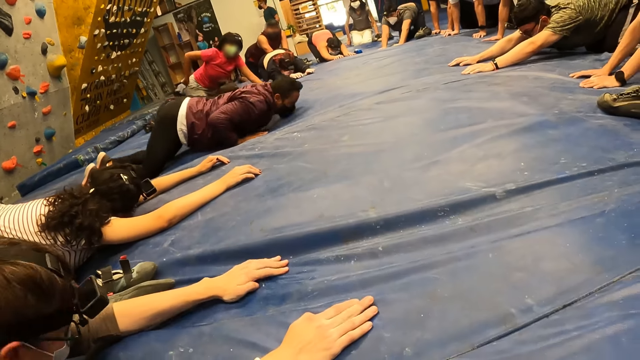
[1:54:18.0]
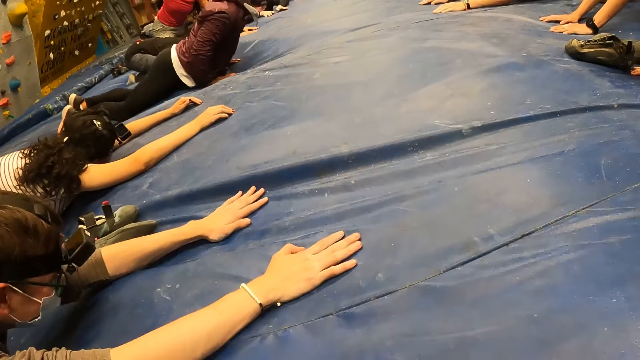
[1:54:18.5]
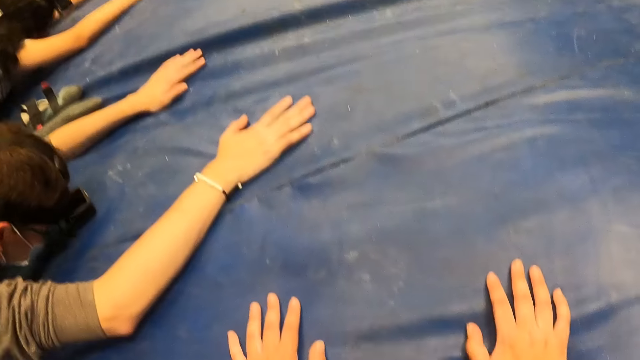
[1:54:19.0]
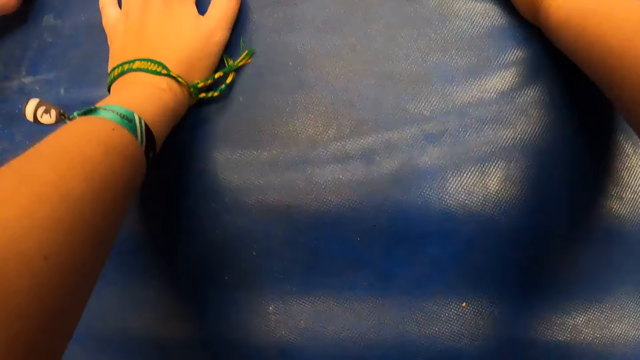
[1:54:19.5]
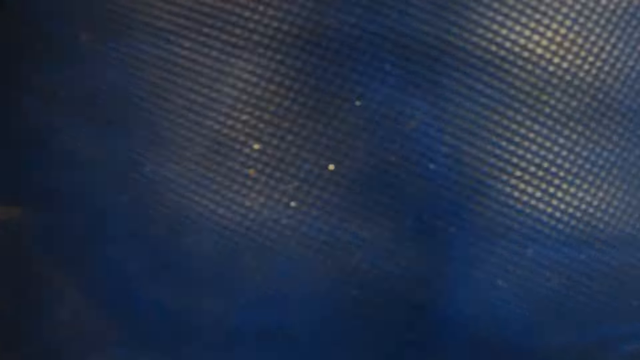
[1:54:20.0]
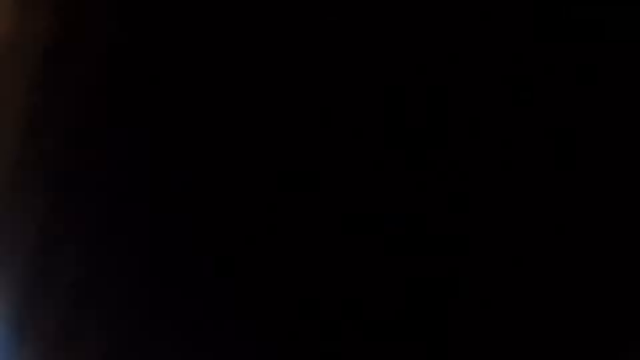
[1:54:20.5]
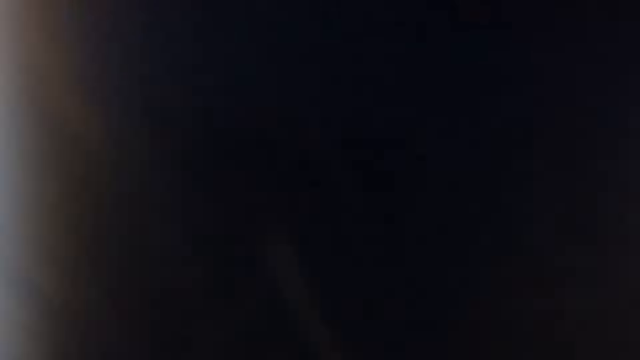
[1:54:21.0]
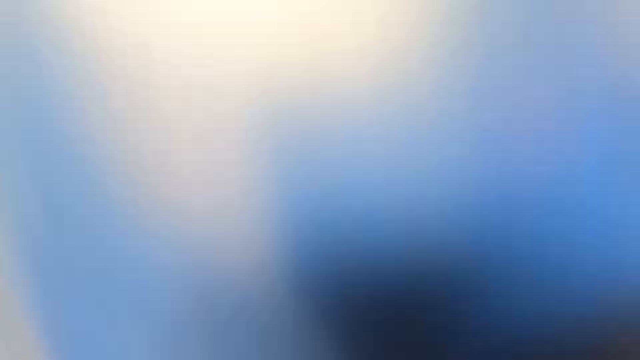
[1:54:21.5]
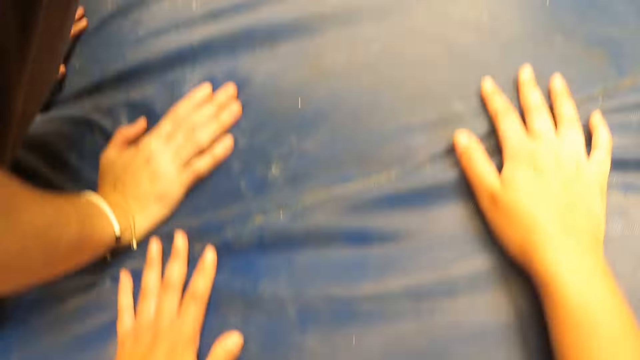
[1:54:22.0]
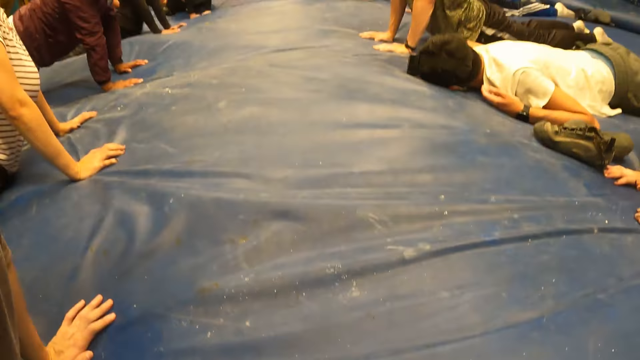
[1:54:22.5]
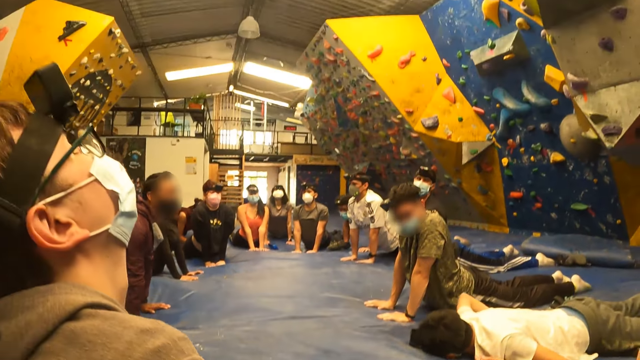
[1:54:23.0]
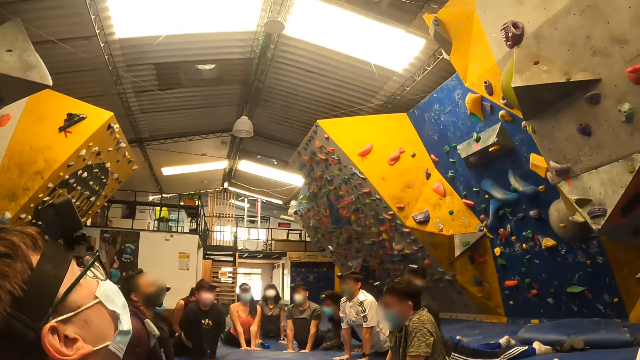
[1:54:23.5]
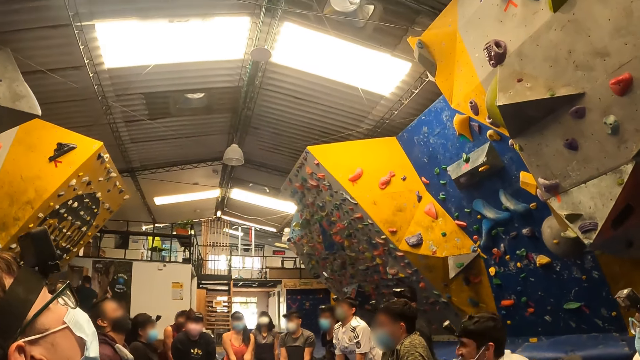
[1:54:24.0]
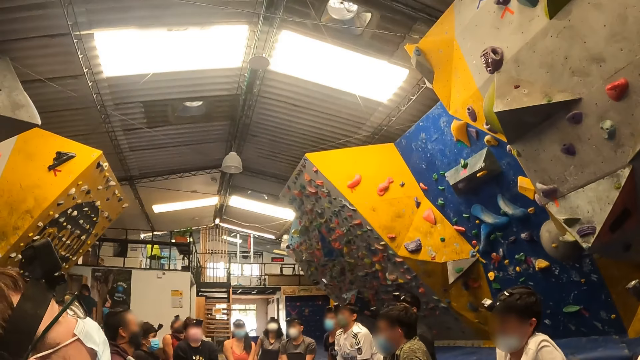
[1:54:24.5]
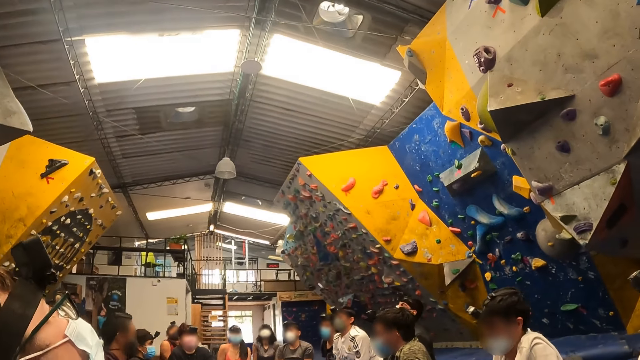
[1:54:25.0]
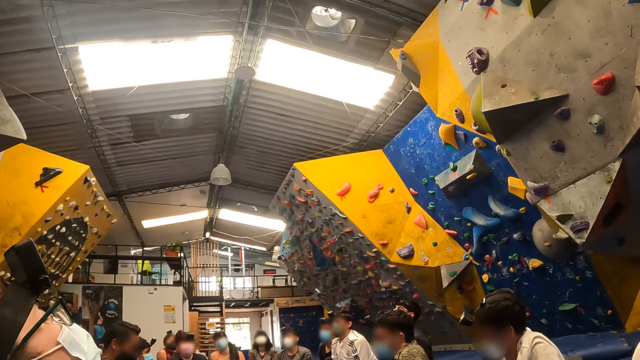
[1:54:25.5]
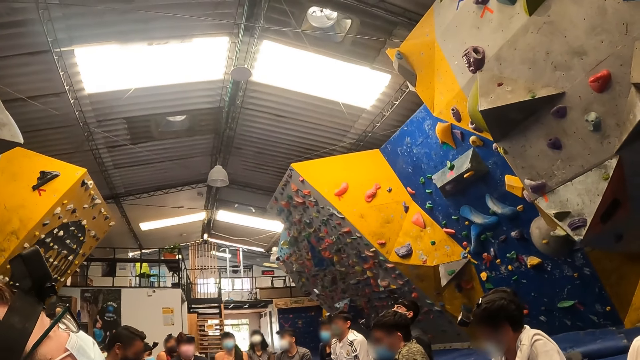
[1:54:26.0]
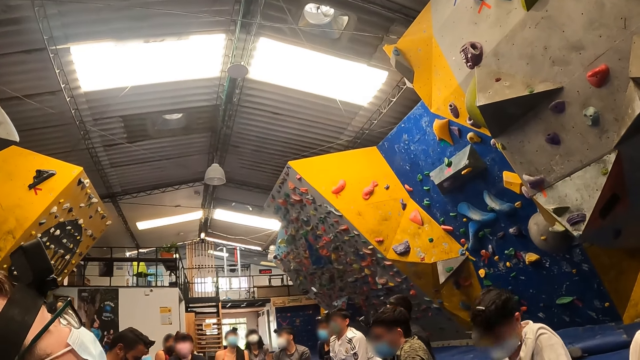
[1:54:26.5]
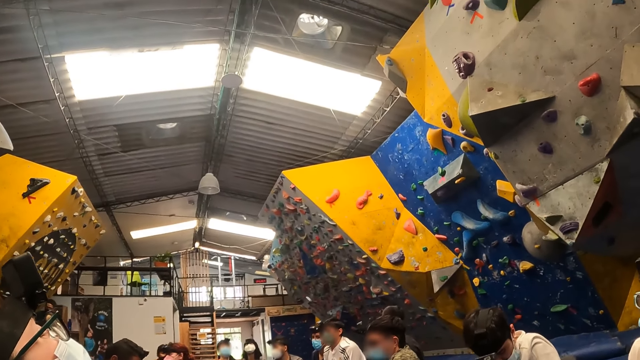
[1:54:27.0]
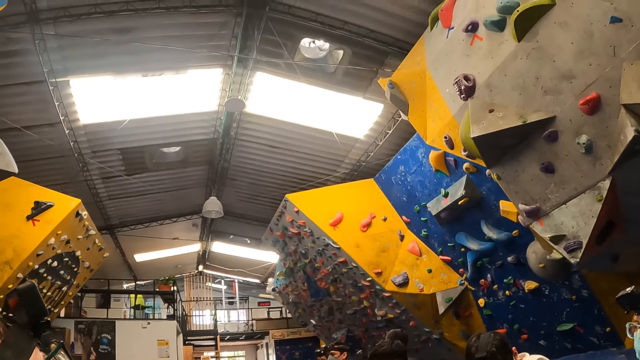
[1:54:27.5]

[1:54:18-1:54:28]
A man moves forward. A lady touches her pants. The instructor stretches his body on the bounding mat. The man lifts his upper body. Another man moves his head to the floor. The camera wearer stares at the floor. He places his head on the bounding mat. He lifts his head from the bounding mat. He looks around. A third man raises up.

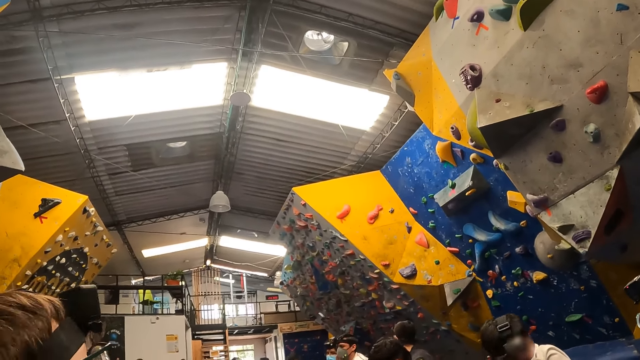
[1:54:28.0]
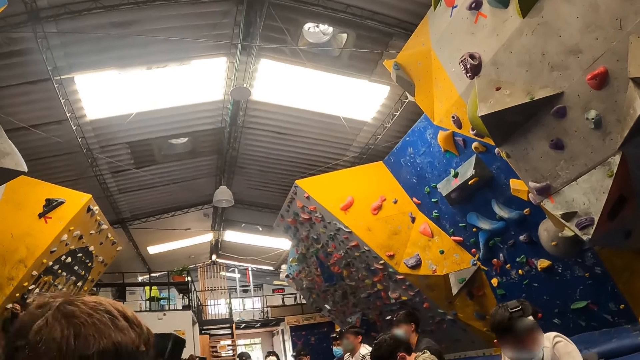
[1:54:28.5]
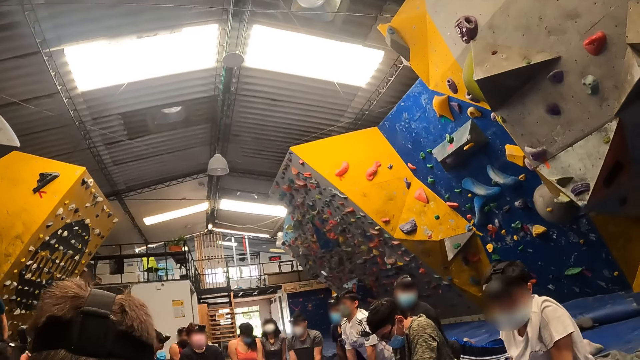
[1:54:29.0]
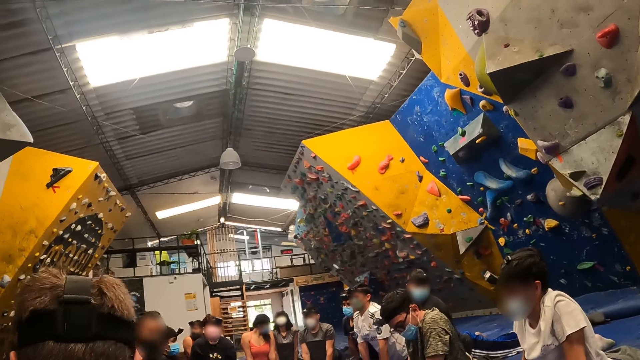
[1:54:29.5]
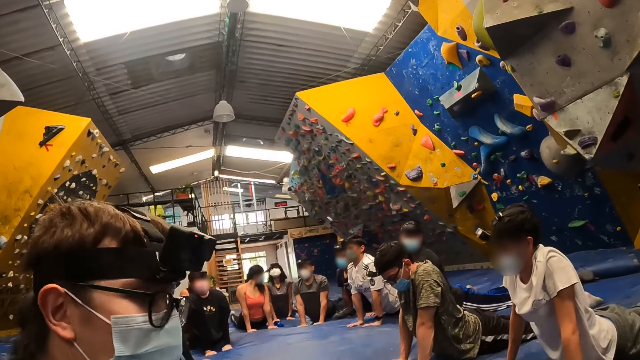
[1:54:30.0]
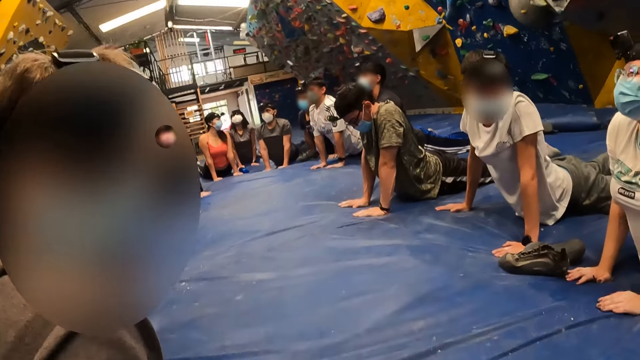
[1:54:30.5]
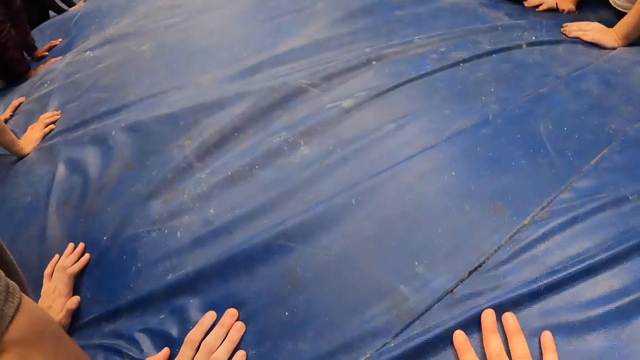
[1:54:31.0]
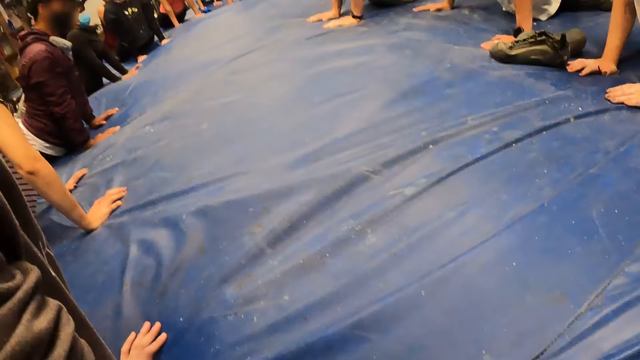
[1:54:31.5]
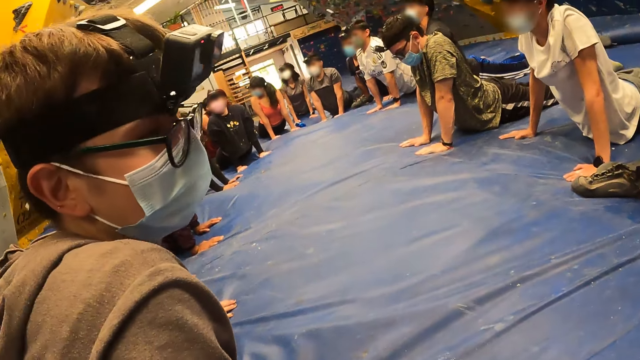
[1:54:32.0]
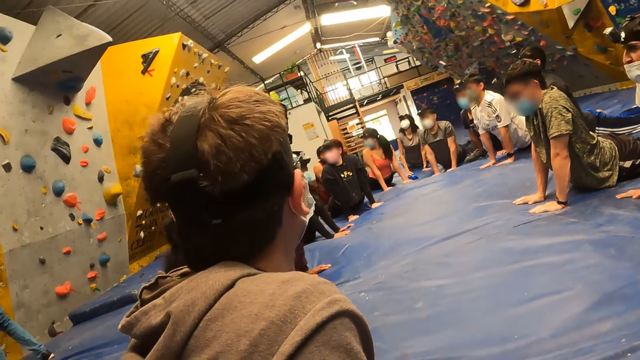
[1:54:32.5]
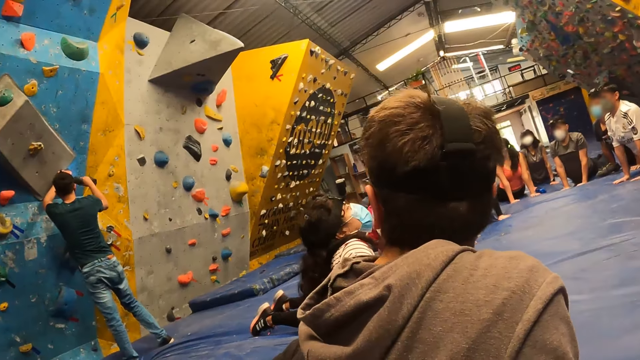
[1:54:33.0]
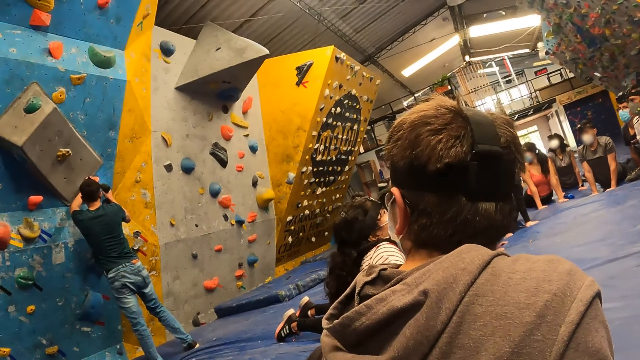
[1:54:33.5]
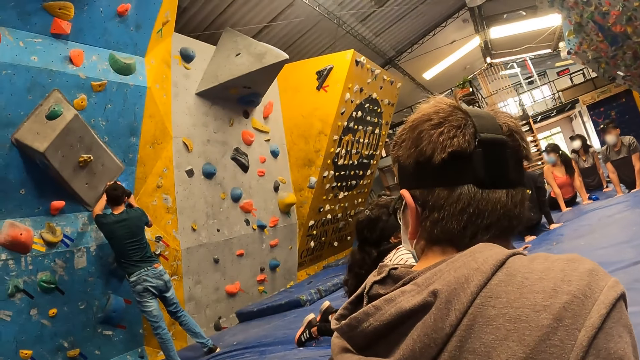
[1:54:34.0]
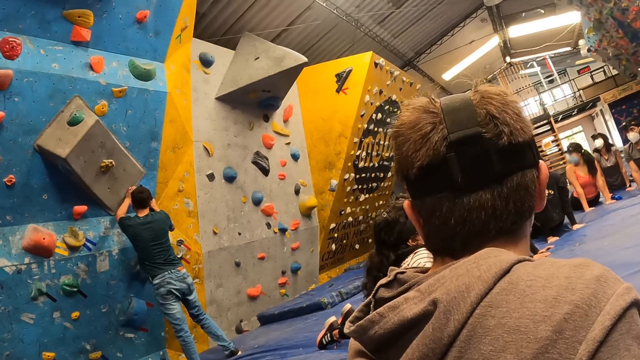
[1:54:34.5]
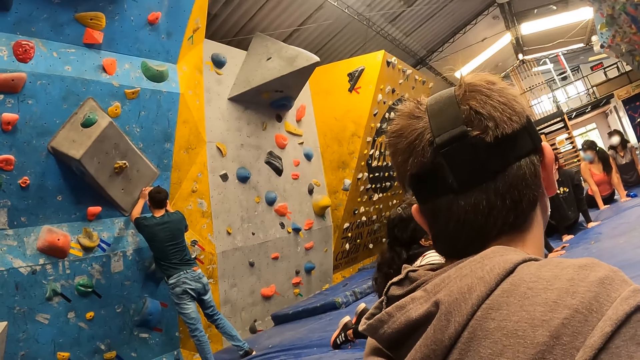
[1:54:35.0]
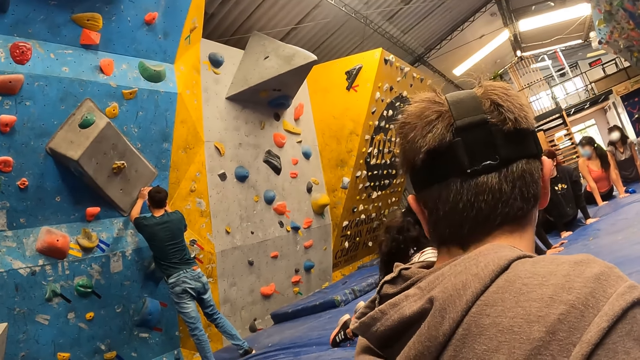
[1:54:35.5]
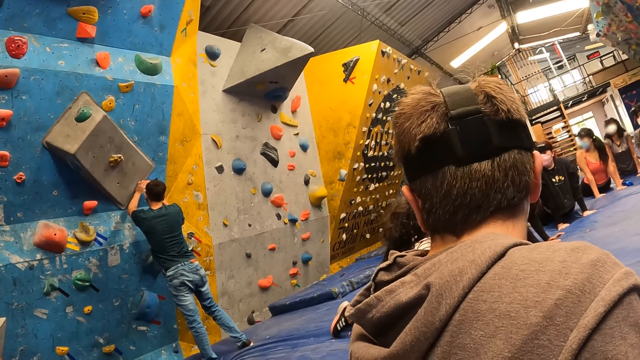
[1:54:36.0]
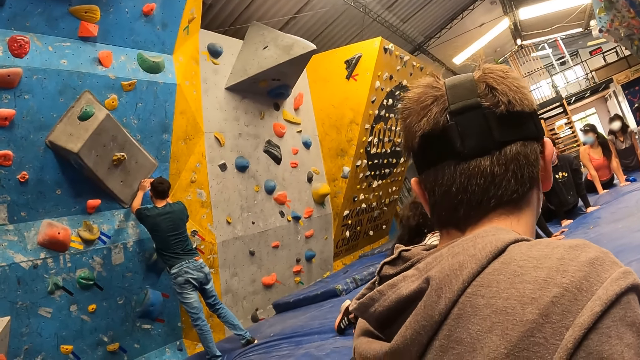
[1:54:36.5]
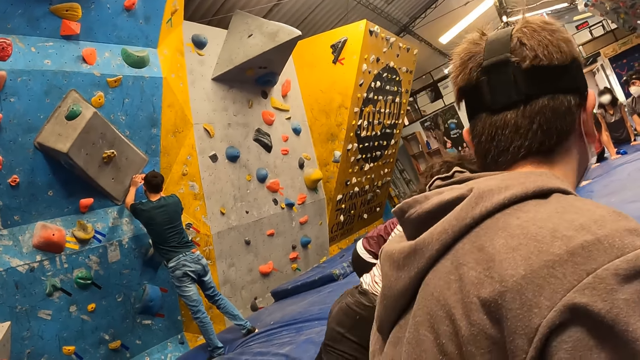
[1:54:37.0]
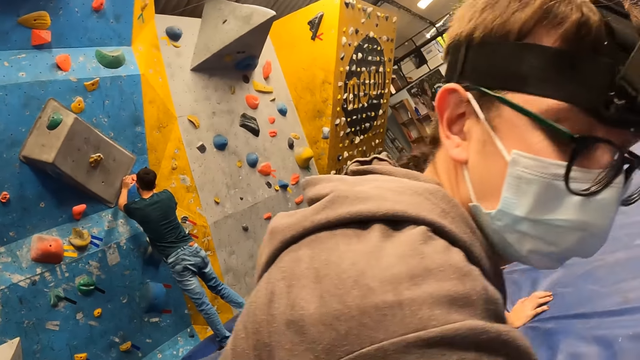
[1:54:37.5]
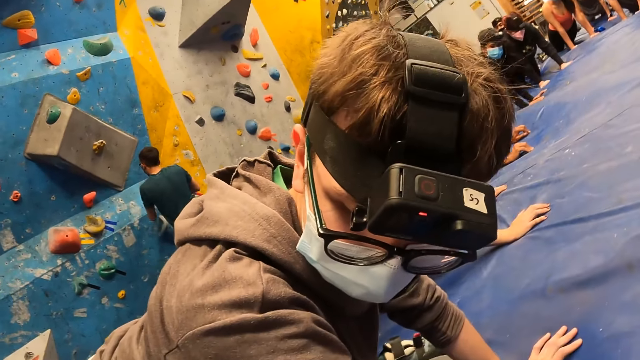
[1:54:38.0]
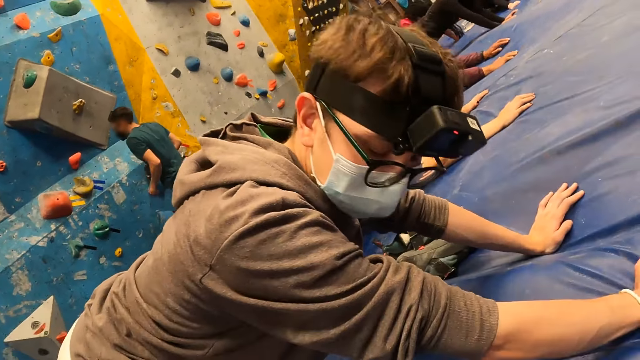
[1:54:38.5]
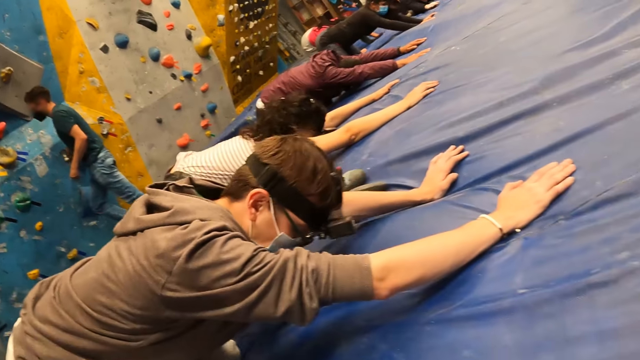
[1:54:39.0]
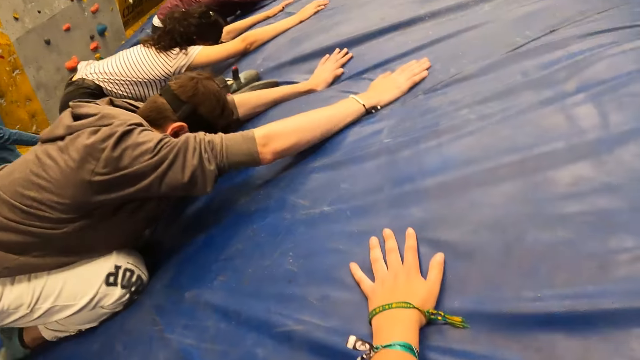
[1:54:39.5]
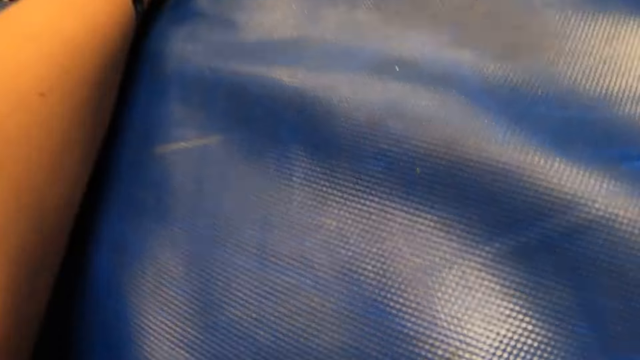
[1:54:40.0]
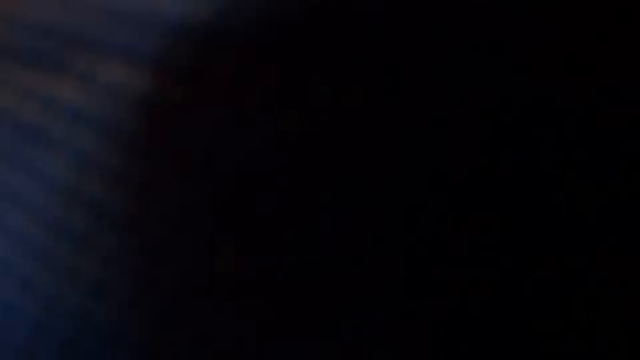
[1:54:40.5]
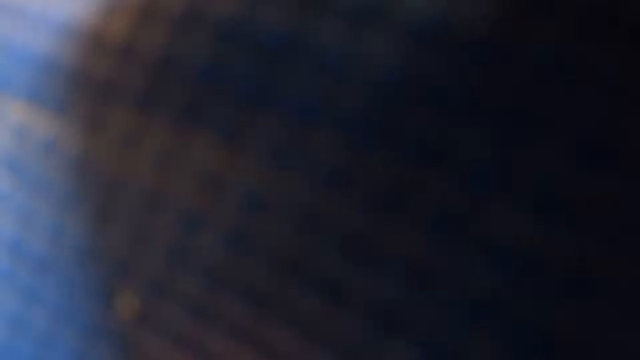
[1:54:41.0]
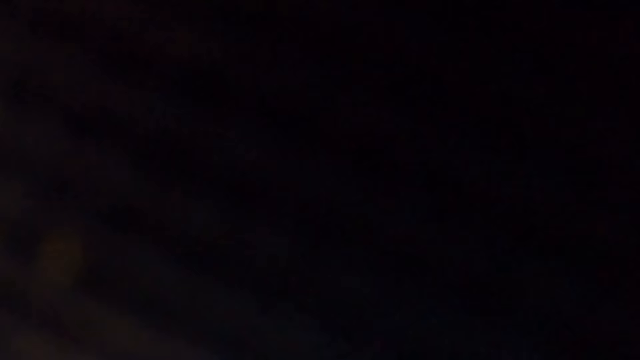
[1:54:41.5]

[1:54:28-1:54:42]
A man looks around. He looks around again. Another man touches the wall. The instructor places his head on the bounding mat. The first man stretches on the floor. The camera wearer stretches on the floor. He places his head on the bounding mat.
